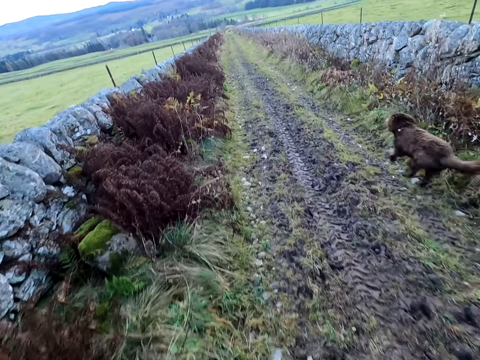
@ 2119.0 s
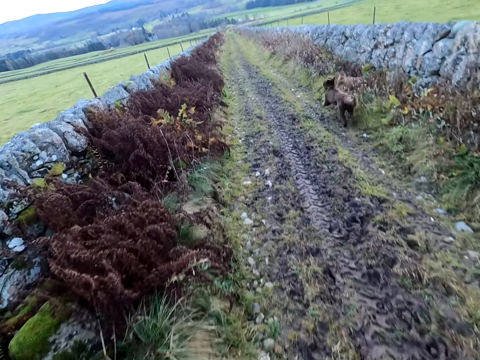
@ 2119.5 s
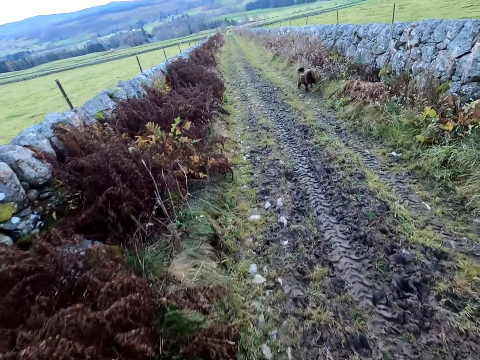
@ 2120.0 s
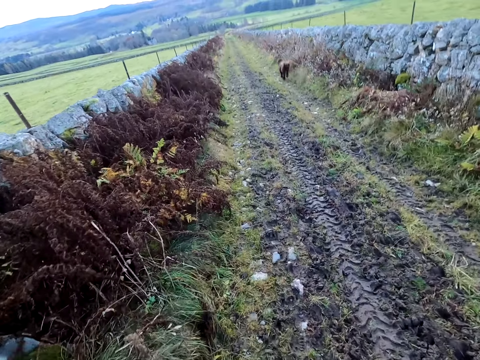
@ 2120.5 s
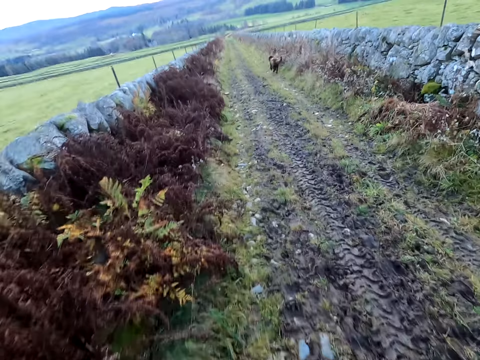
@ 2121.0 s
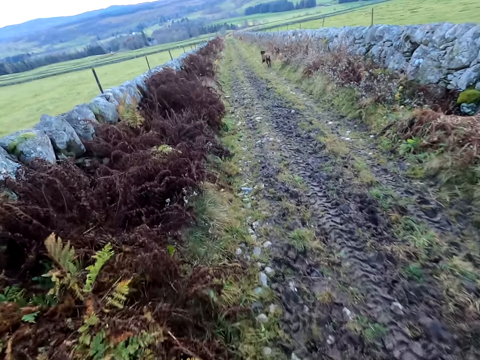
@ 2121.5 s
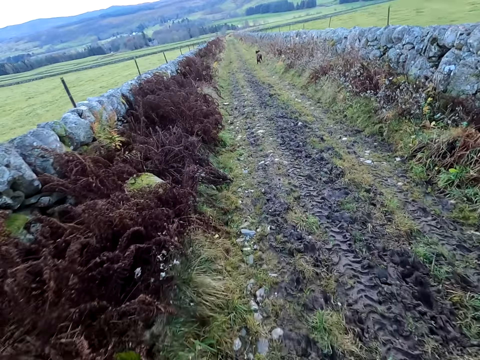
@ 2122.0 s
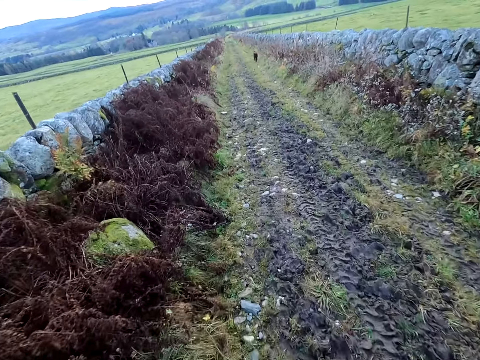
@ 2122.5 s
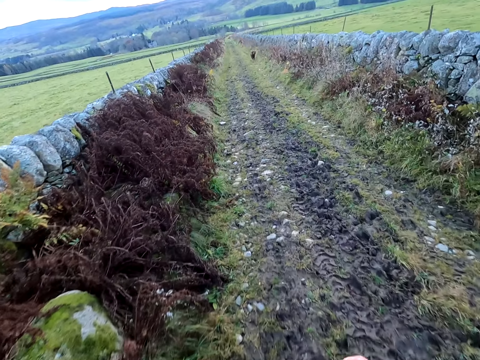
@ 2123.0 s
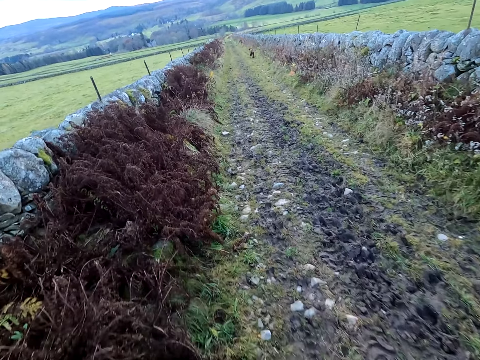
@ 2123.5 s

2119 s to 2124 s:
The dog runs along the grass path past the camera wearer.

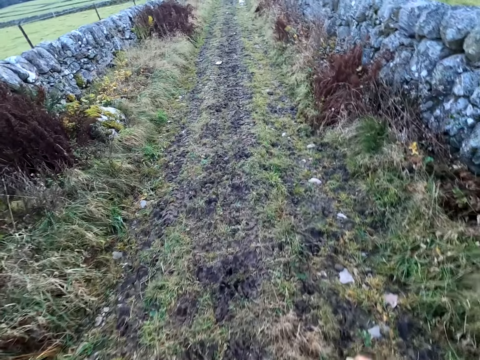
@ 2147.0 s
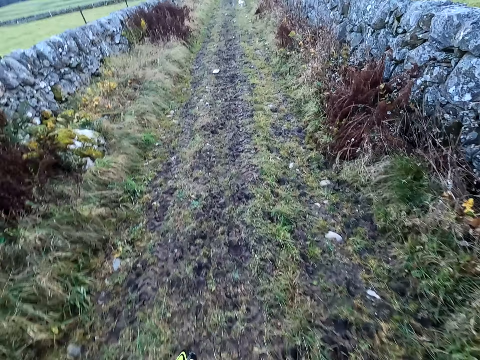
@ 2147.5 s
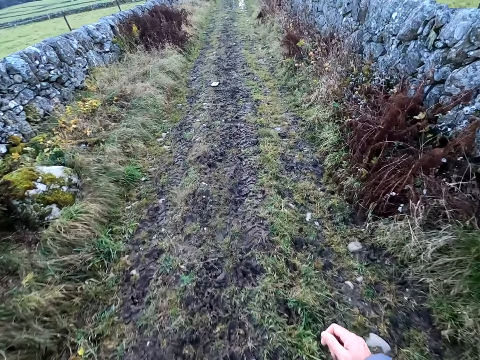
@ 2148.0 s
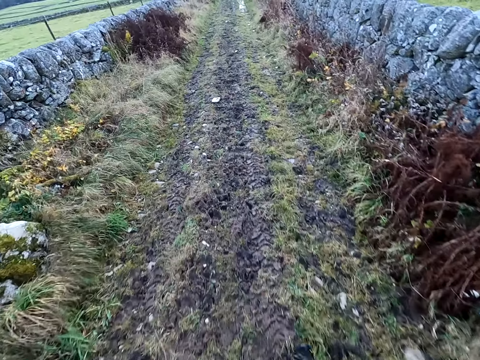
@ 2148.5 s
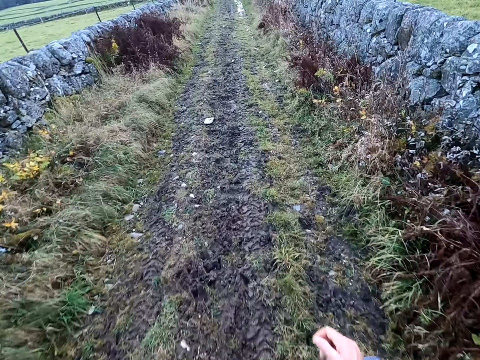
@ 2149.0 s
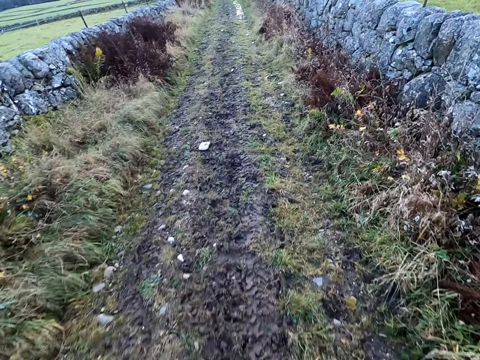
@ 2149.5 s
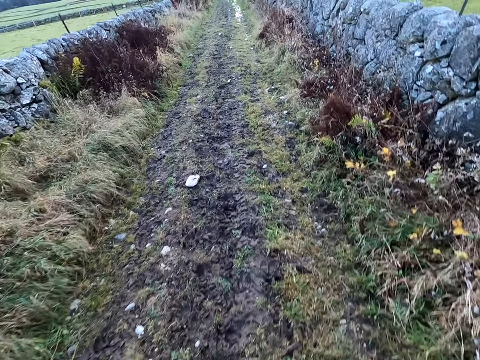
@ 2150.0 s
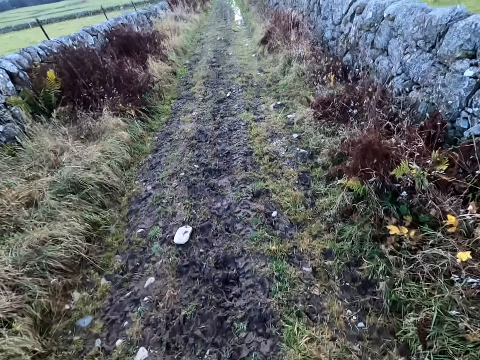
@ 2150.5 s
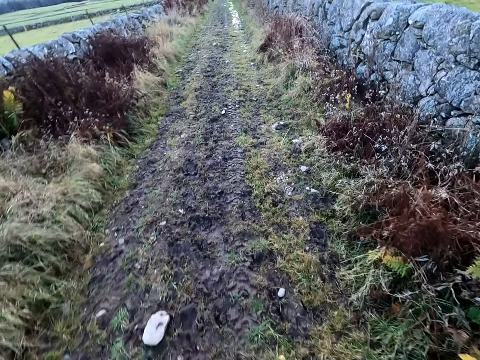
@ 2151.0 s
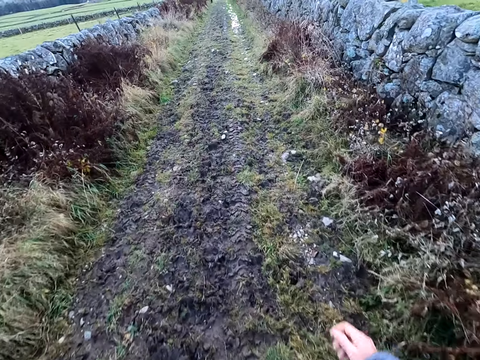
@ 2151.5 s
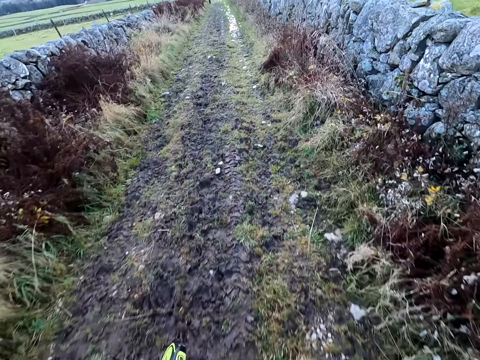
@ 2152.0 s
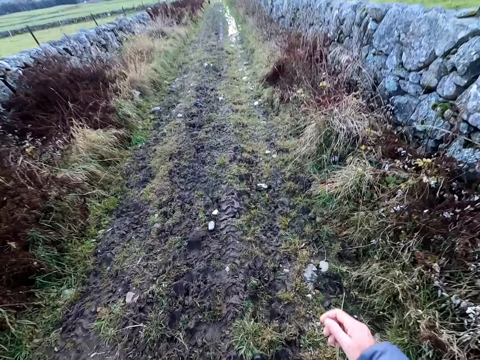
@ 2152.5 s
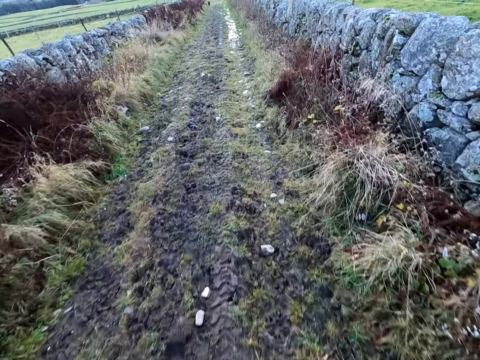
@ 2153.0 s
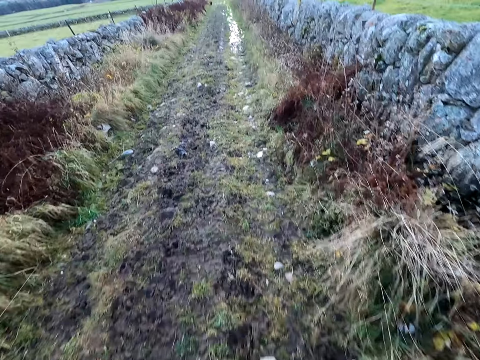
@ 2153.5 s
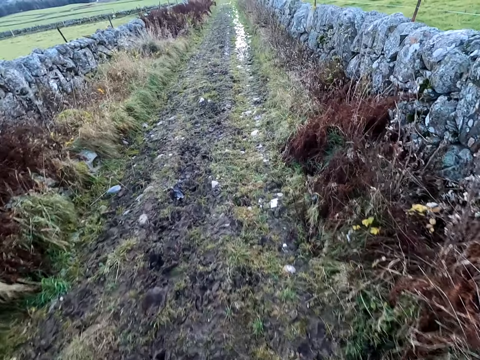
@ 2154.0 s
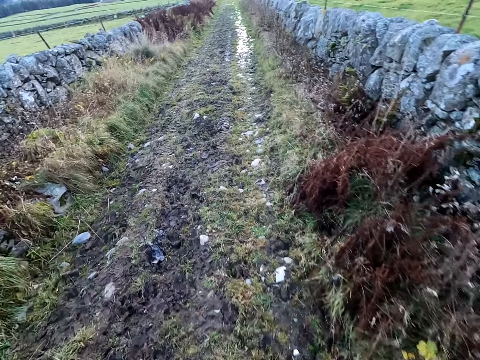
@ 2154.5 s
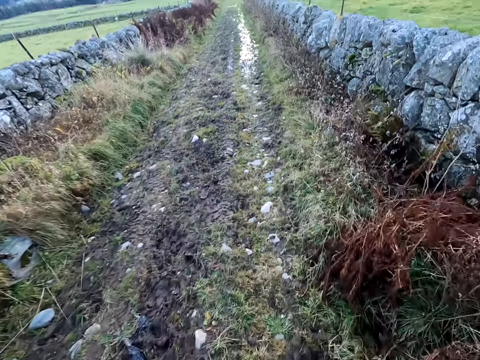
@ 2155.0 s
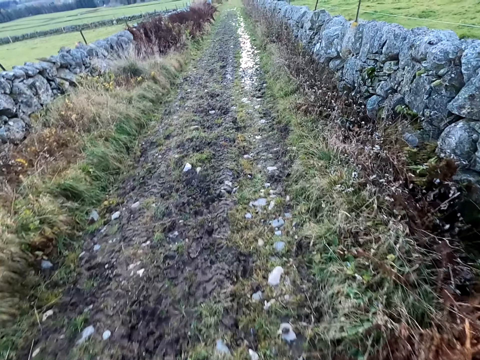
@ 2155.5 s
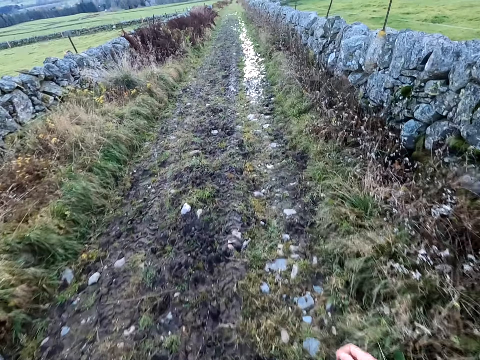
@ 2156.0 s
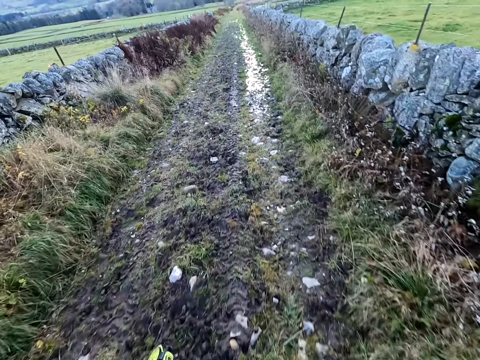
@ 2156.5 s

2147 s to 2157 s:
The camera wearer walks on the pathway.

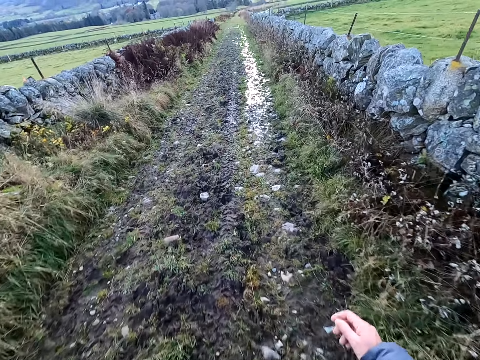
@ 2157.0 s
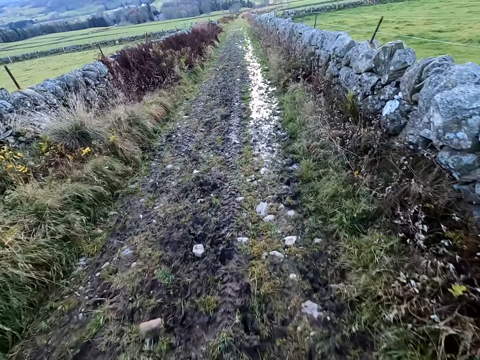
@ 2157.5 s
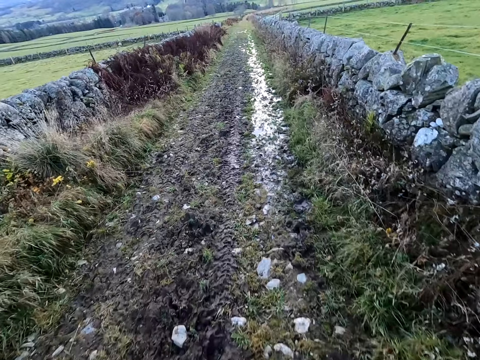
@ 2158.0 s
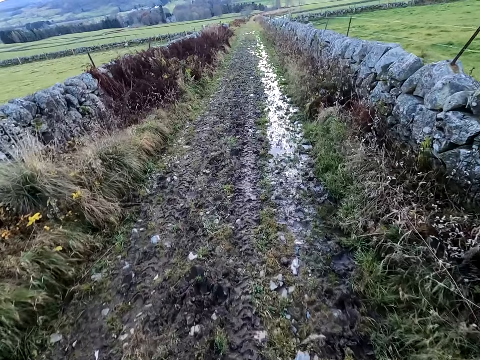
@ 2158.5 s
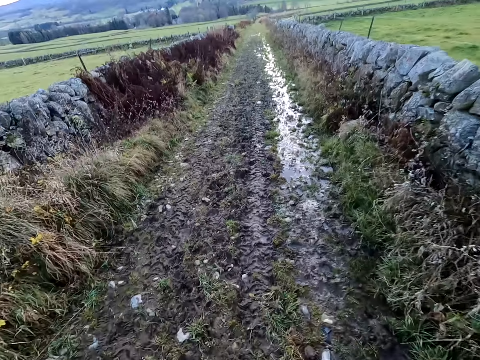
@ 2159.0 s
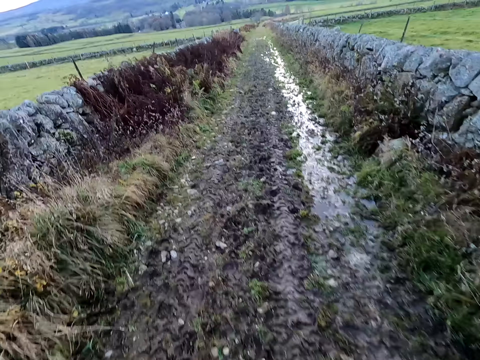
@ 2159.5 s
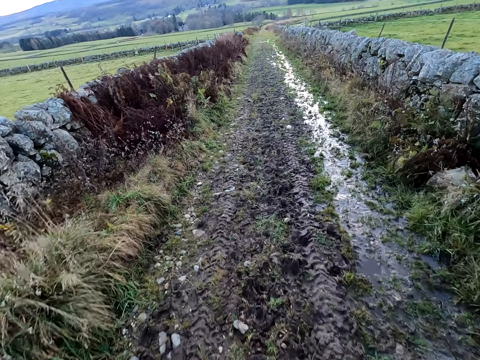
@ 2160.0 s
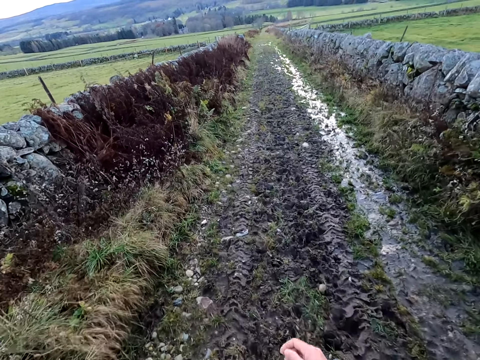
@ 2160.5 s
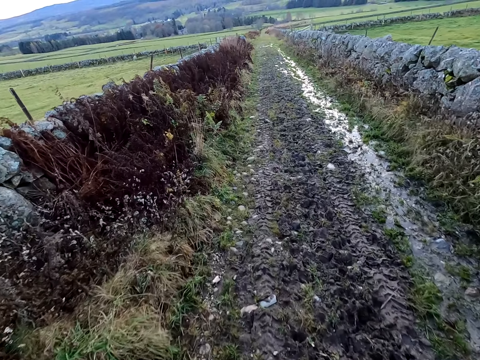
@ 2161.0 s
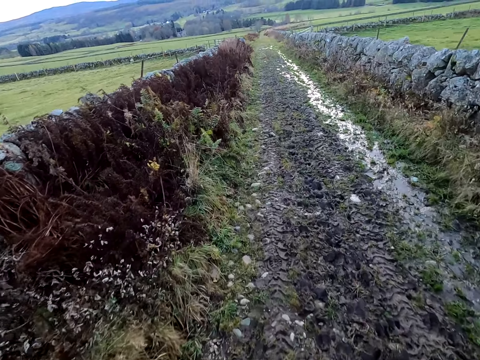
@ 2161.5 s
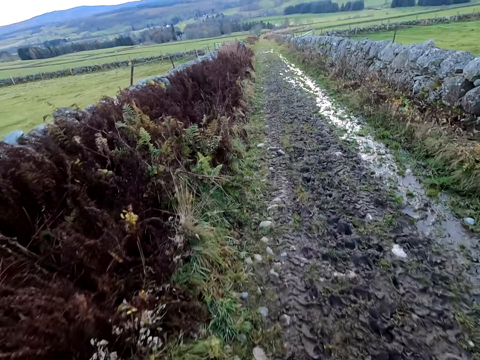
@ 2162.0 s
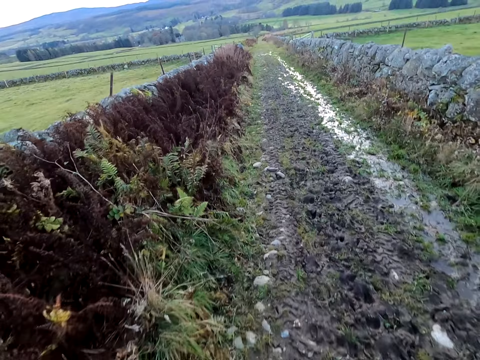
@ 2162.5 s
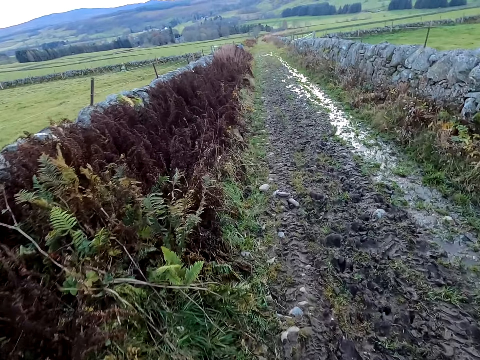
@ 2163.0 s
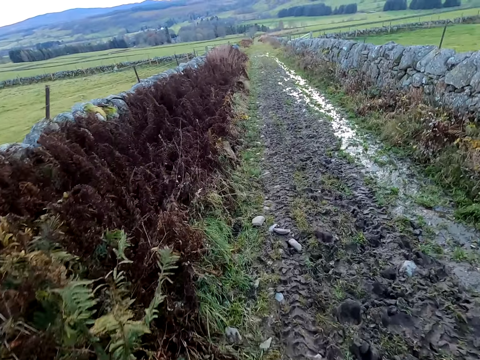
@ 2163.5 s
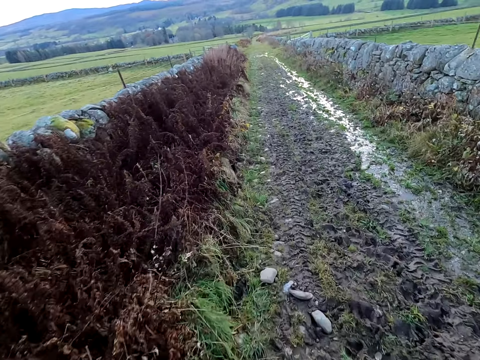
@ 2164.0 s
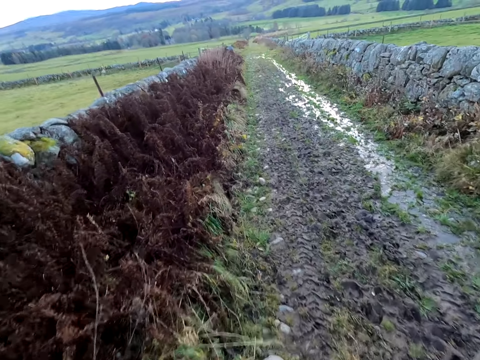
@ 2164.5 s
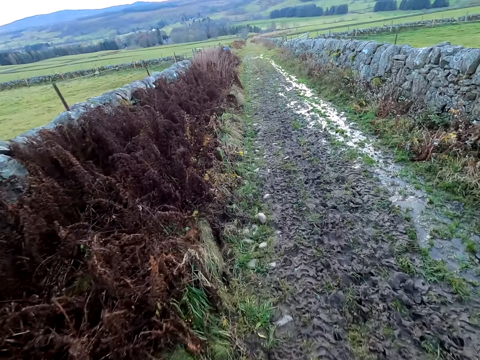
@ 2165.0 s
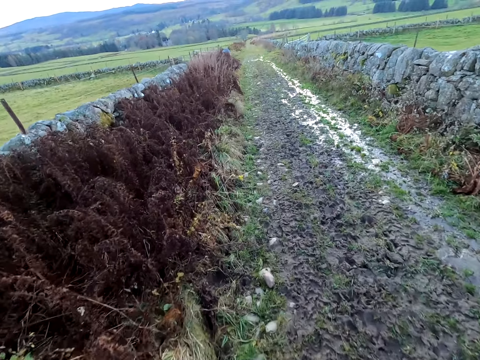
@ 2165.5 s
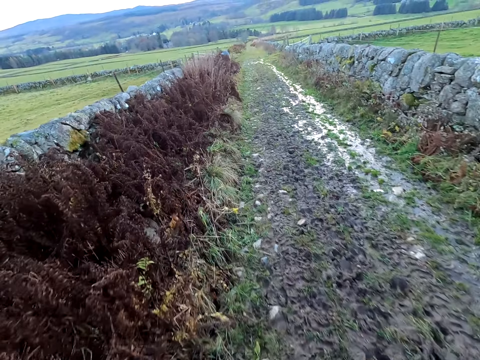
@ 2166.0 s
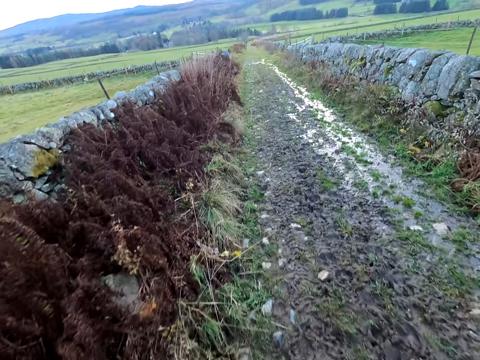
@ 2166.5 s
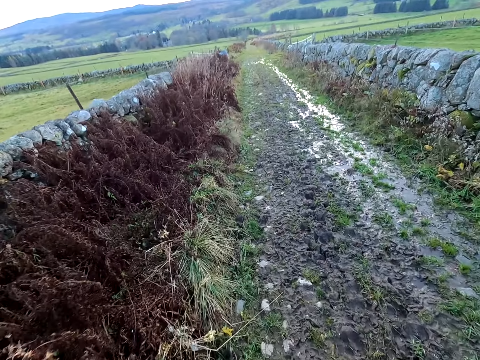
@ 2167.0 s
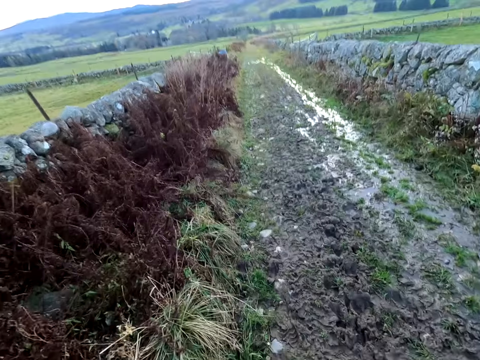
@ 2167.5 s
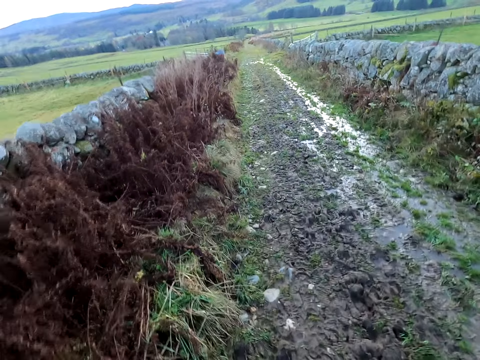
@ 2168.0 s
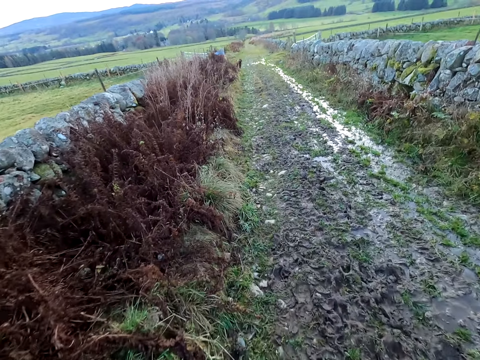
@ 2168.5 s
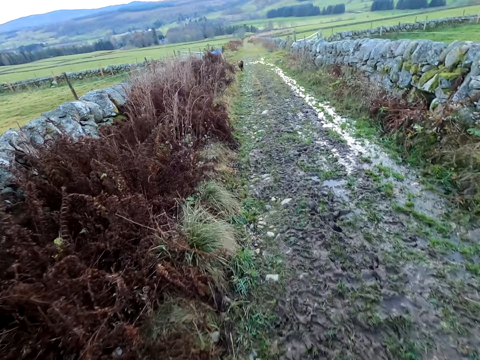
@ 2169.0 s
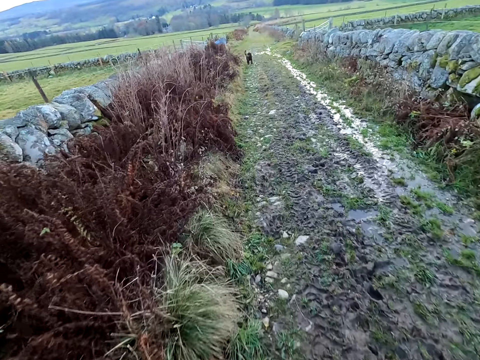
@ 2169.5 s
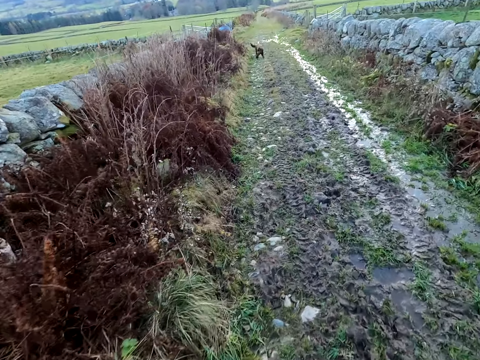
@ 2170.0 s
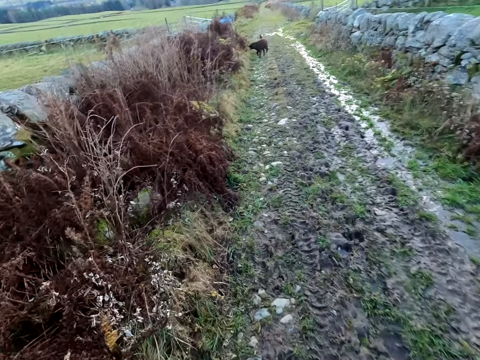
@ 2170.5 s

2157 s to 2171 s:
The camera wearer speaks to the dog. They whistle for the dog with a whistle. The dog walks along the grass path towards the camera wearer.
